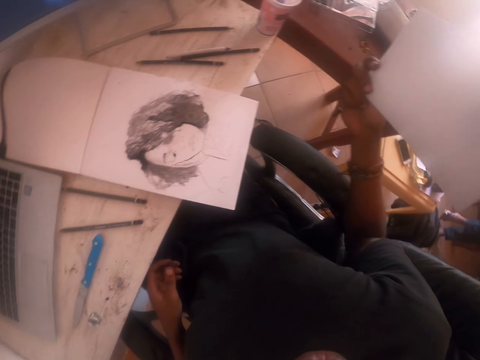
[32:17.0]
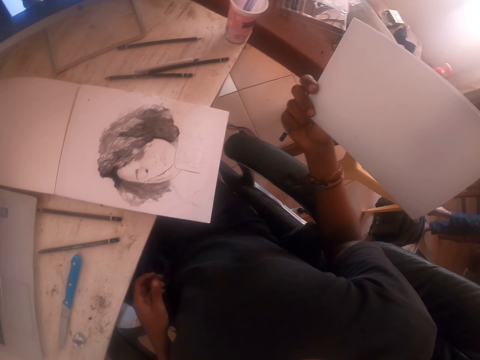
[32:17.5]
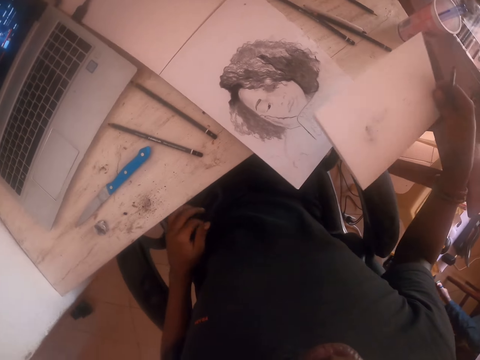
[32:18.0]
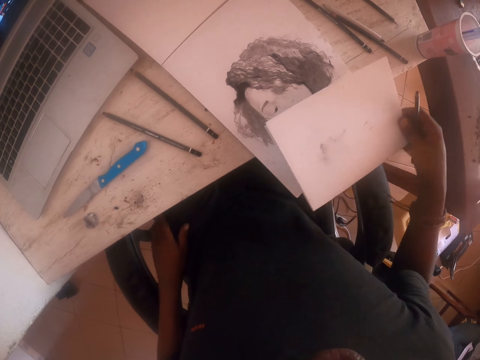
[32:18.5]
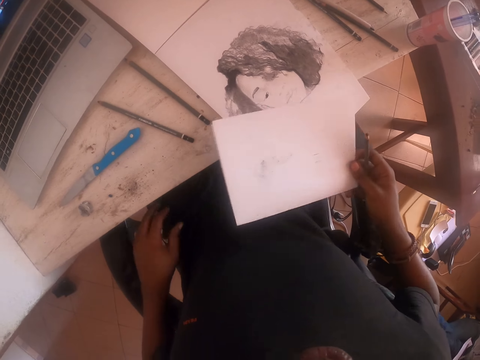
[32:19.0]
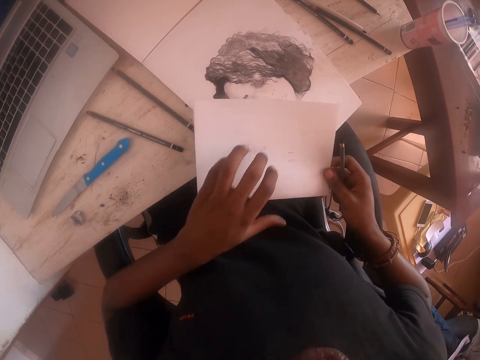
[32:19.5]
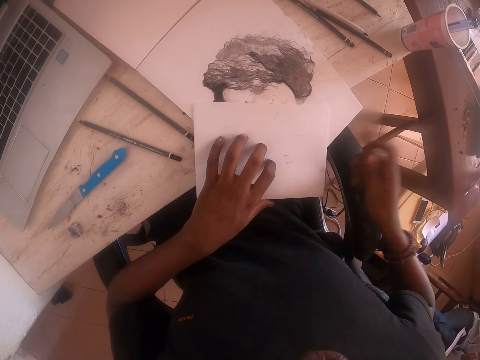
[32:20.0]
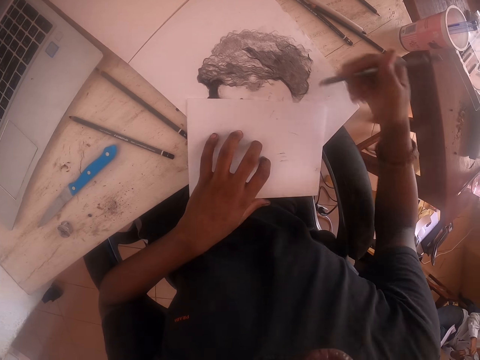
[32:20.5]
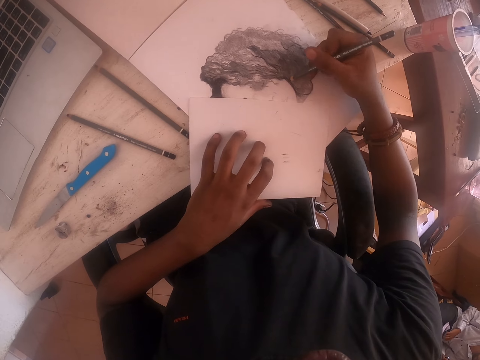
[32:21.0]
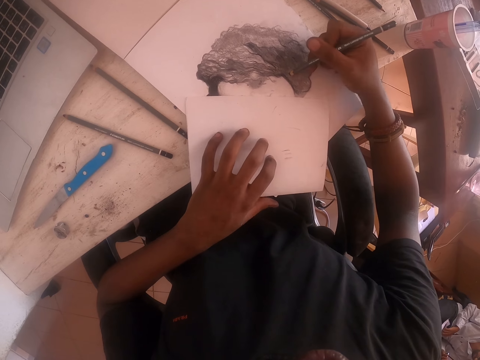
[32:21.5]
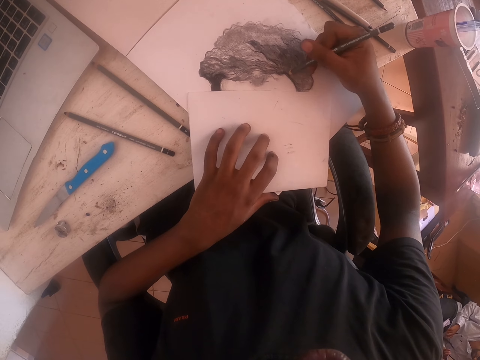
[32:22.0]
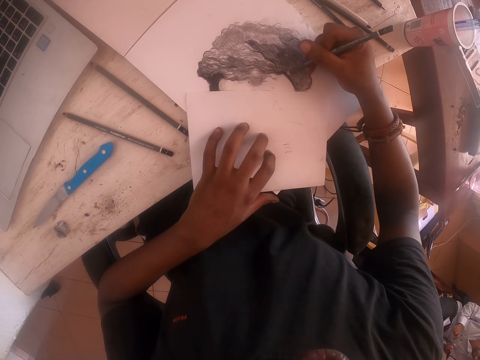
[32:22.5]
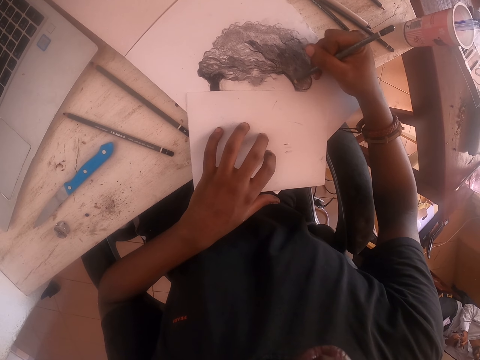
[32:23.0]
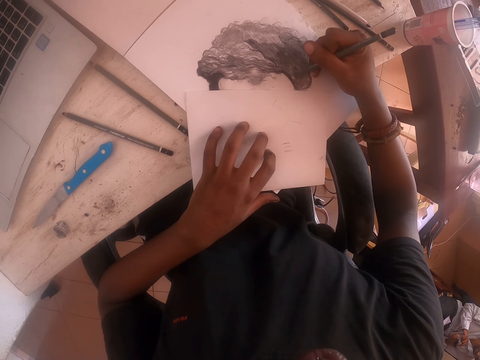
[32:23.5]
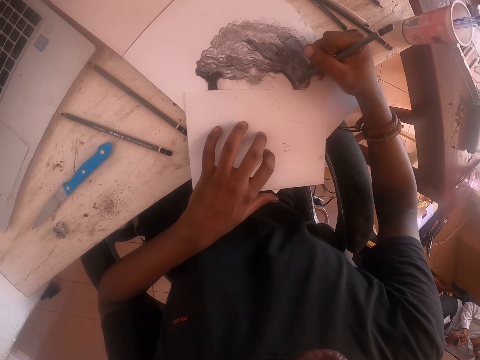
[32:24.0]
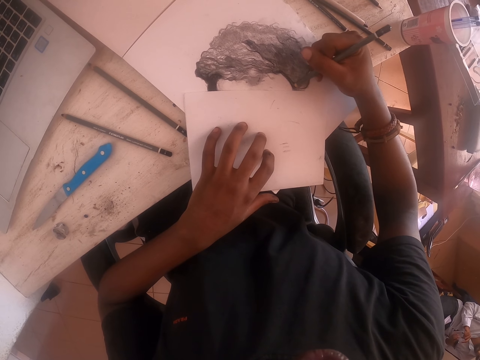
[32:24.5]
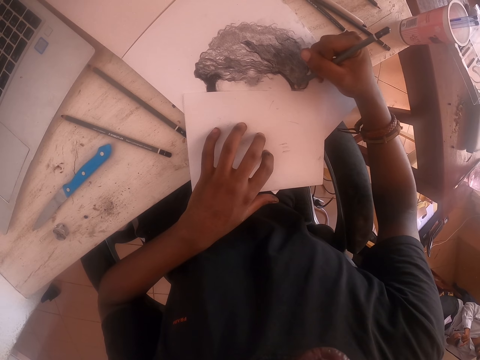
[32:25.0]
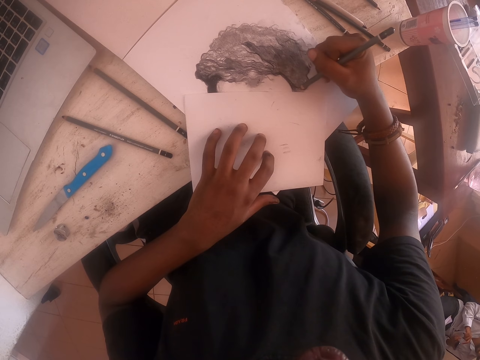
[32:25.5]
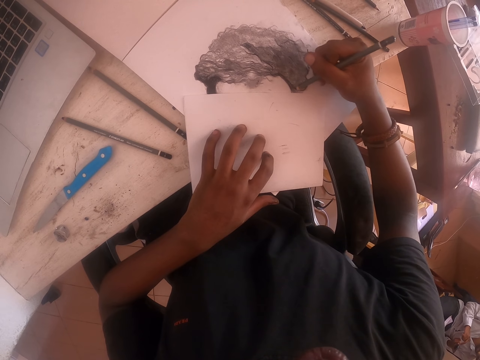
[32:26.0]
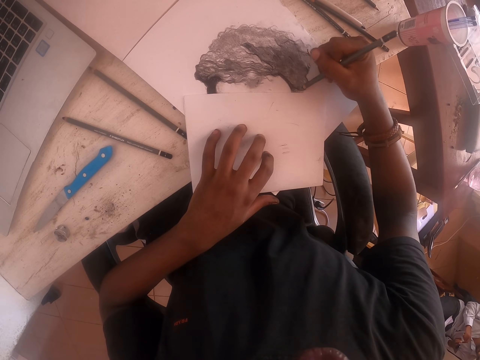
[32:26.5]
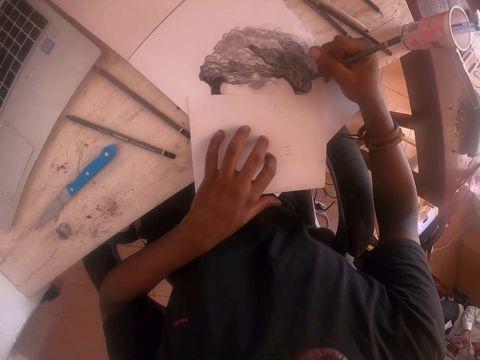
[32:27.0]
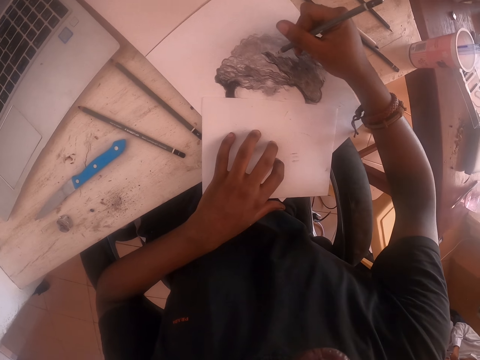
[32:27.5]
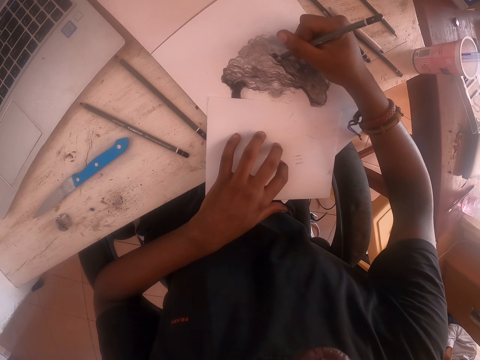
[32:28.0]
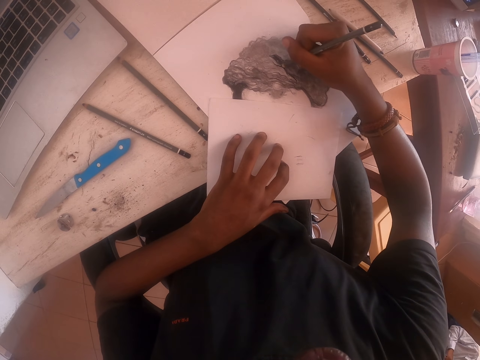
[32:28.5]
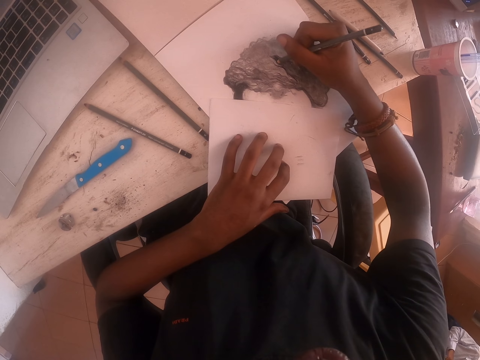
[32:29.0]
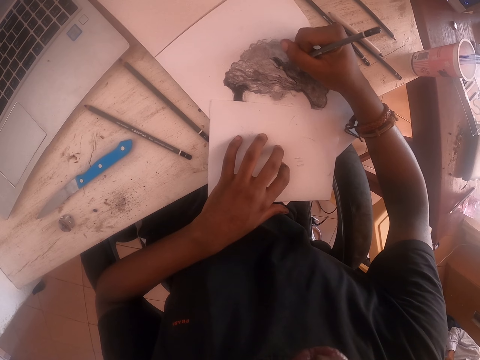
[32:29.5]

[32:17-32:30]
The camera wearer places the paper on the drawing. They color using the colored pencil. They draw.

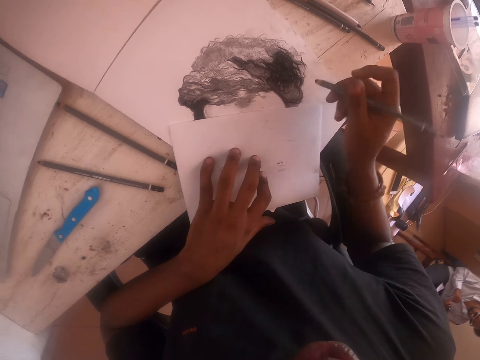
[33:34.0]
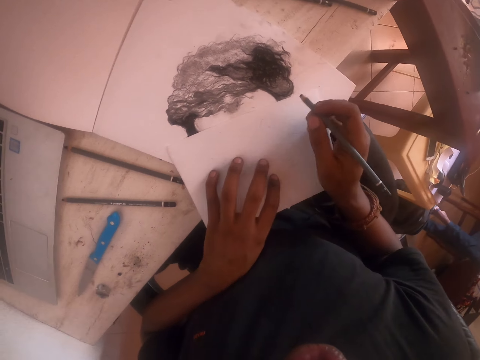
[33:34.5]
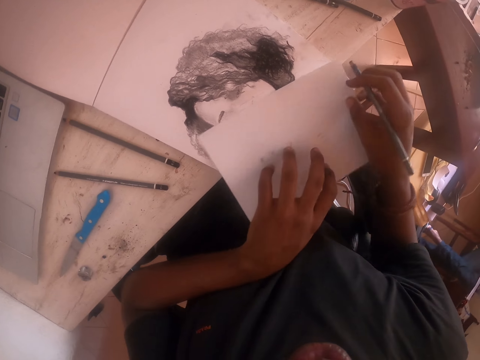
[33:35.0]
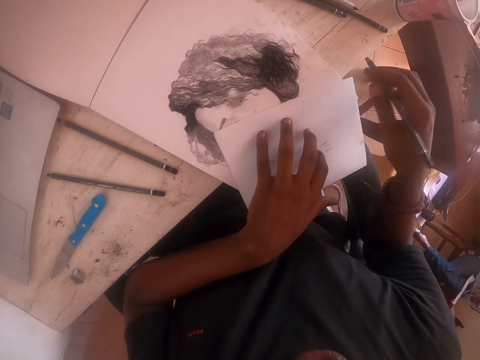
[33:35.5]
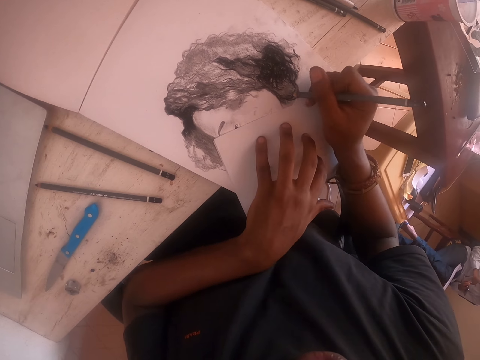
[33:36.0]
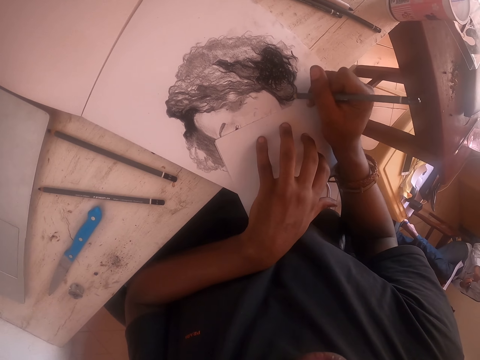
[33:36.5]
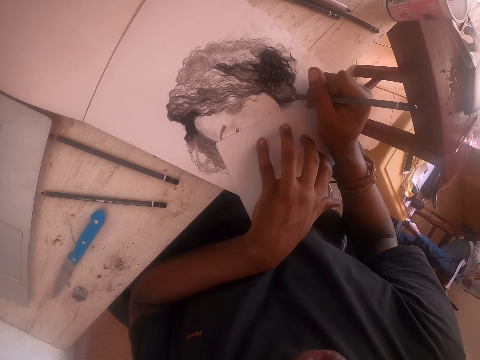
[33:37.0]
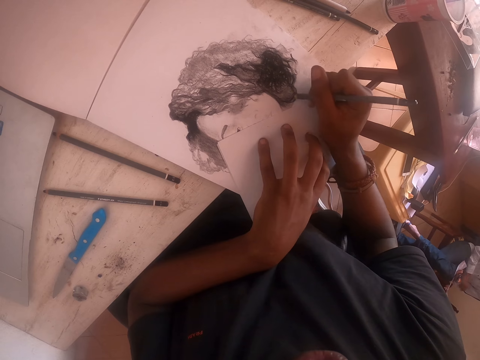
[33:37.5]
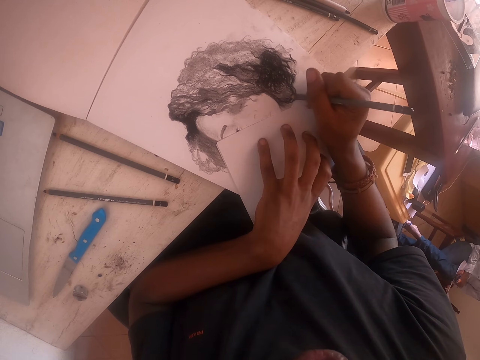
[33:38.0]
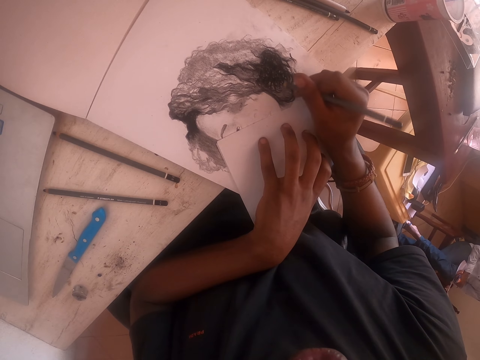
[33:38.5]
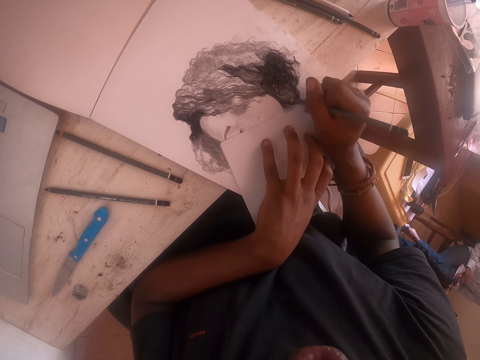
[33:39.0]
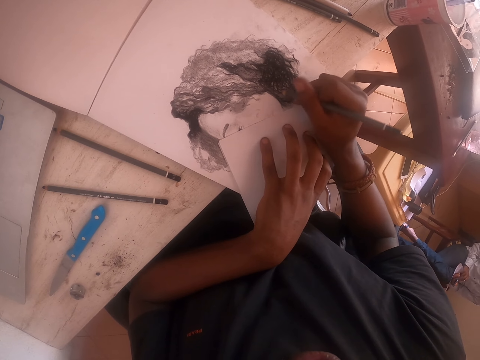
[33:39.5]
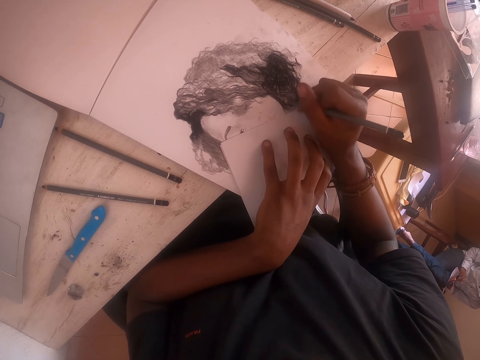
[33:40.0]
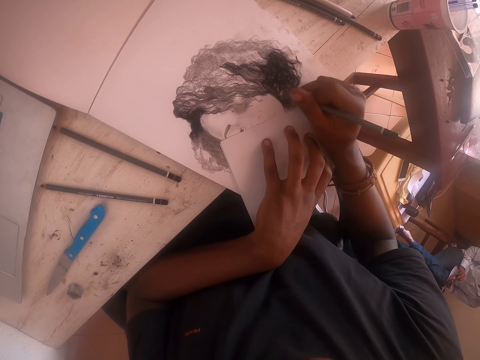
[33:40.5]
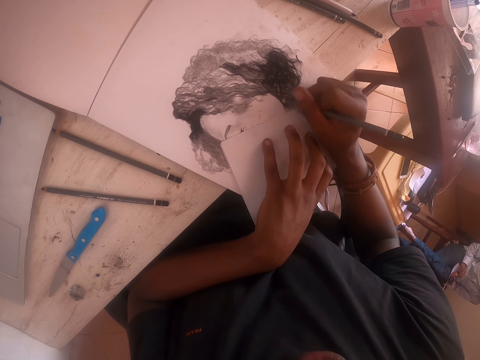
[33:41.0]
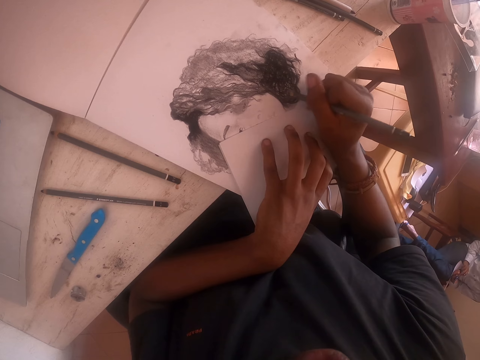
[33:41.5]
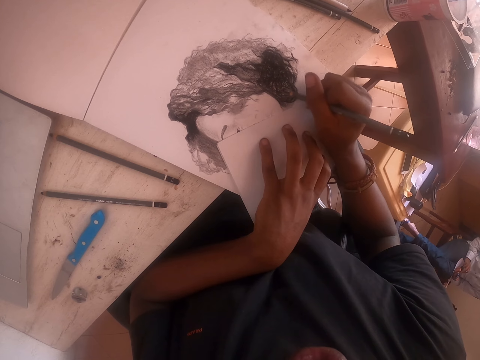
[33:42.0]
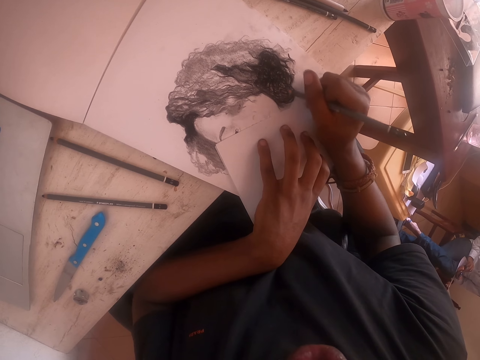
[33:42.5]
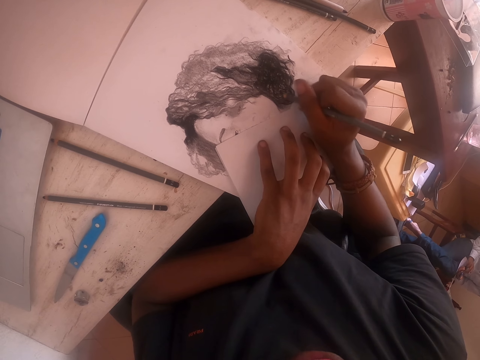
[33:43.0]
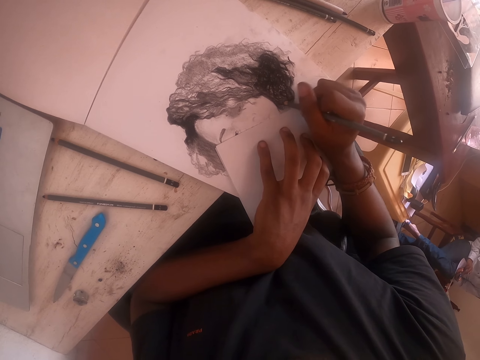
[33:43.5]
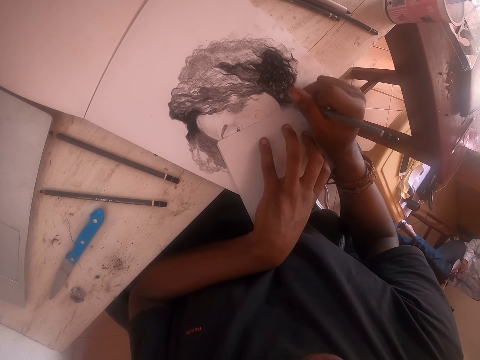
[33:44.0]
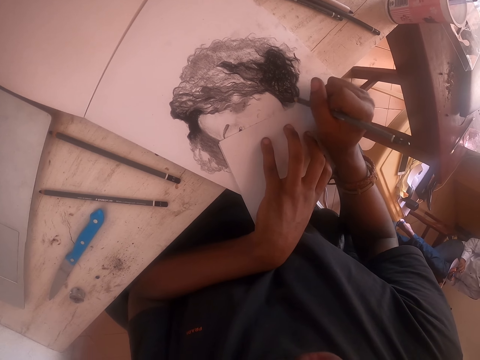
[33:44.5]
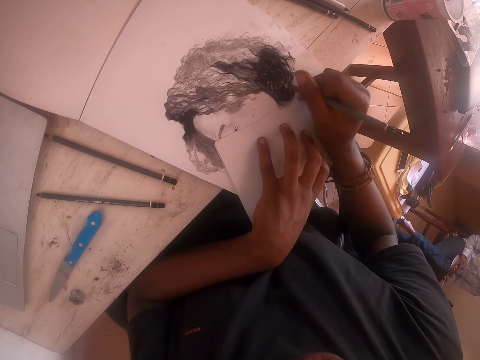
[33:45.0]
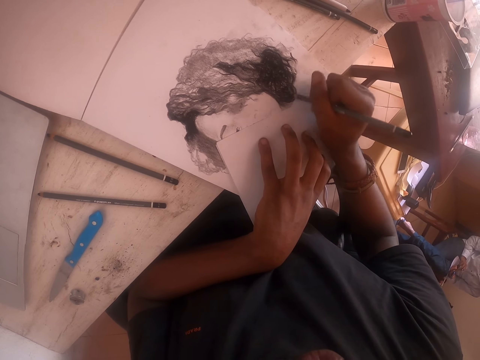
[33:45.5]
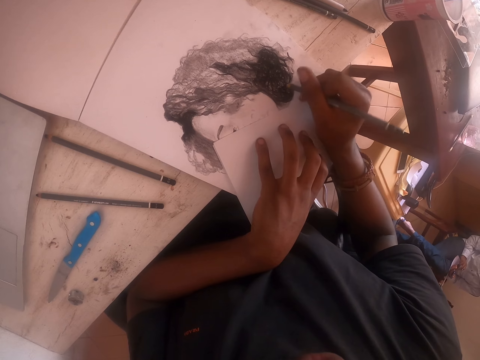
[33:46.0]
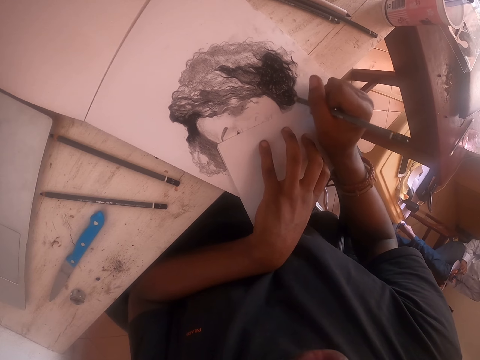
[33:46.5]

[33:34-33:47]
The camera wearer holds a paper with the left hand. They draw.
